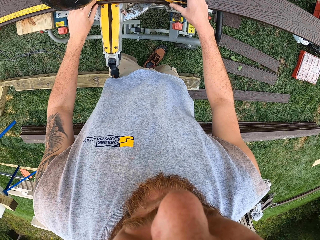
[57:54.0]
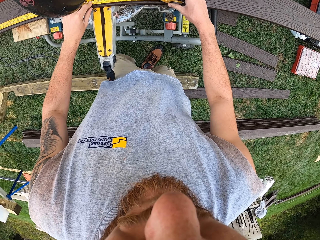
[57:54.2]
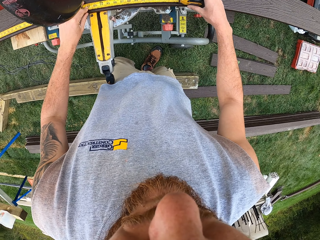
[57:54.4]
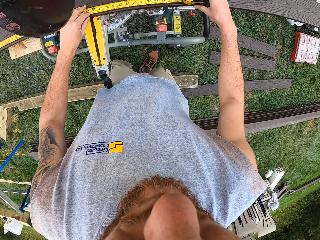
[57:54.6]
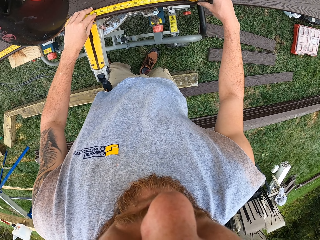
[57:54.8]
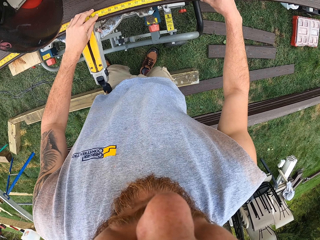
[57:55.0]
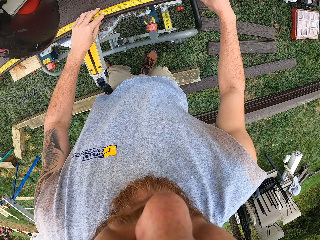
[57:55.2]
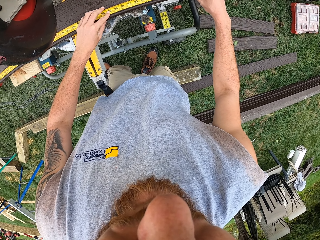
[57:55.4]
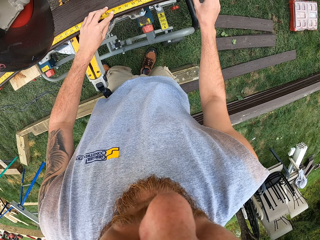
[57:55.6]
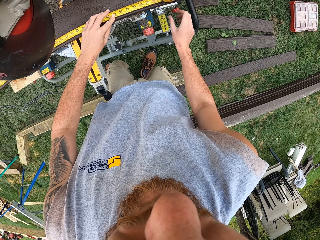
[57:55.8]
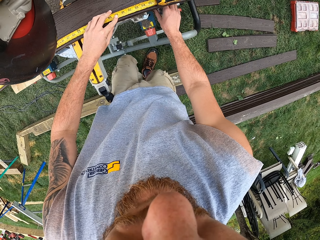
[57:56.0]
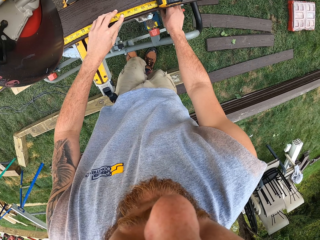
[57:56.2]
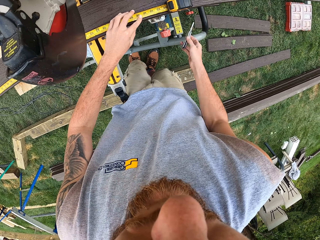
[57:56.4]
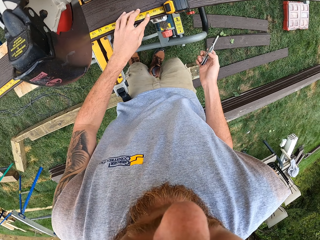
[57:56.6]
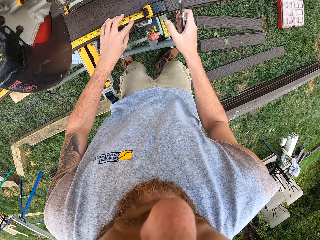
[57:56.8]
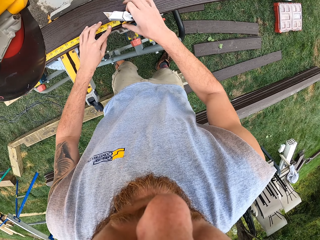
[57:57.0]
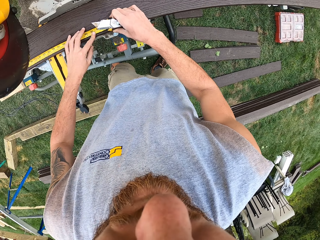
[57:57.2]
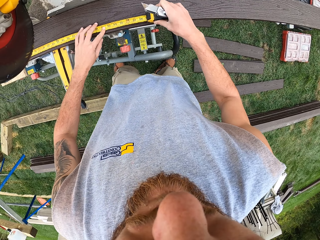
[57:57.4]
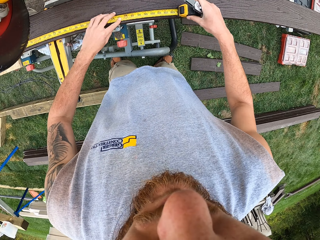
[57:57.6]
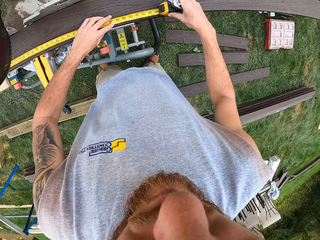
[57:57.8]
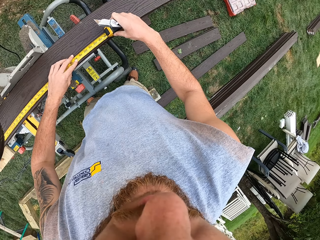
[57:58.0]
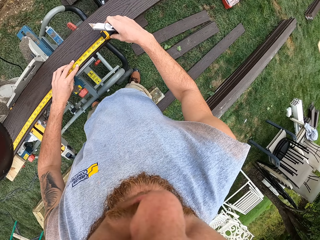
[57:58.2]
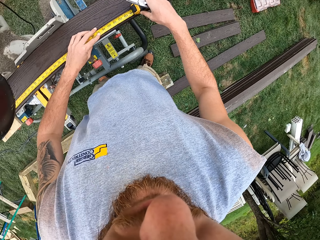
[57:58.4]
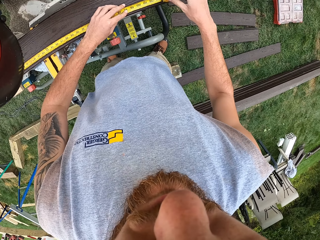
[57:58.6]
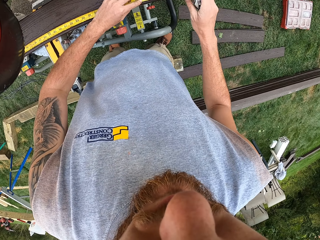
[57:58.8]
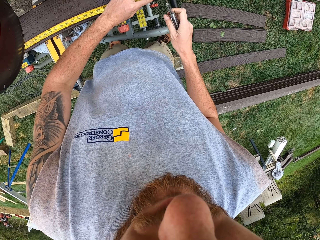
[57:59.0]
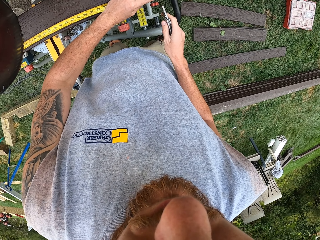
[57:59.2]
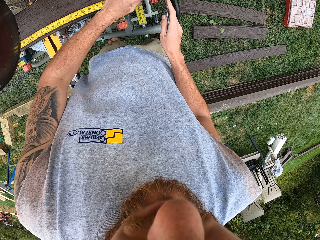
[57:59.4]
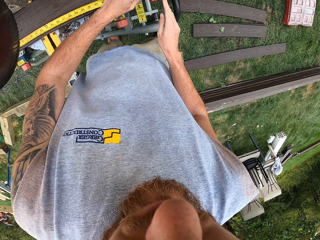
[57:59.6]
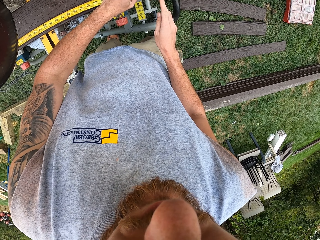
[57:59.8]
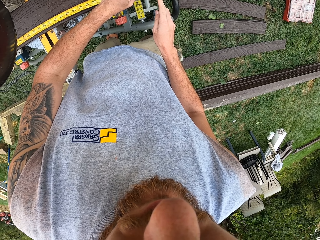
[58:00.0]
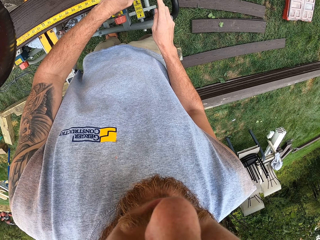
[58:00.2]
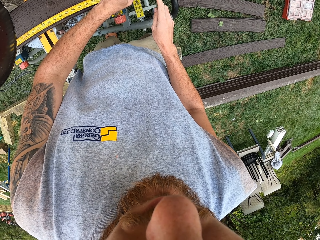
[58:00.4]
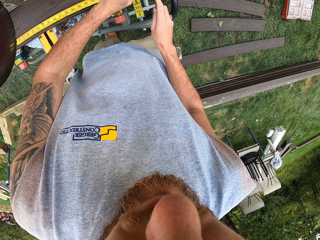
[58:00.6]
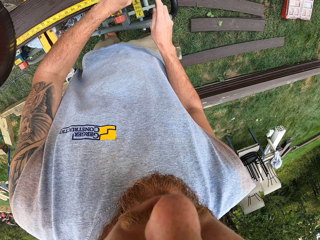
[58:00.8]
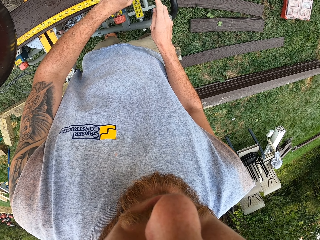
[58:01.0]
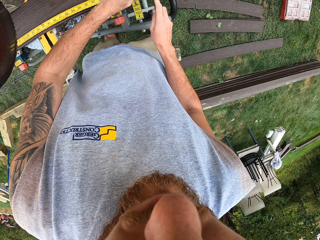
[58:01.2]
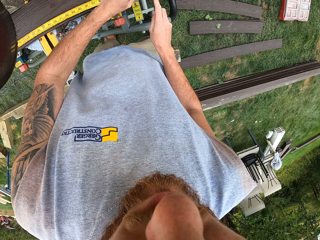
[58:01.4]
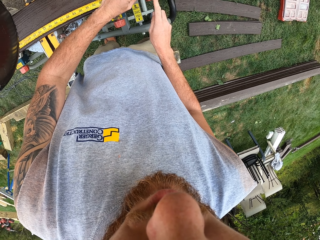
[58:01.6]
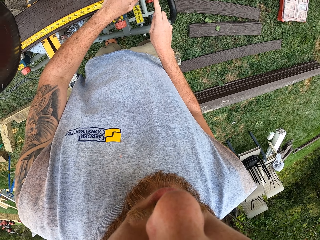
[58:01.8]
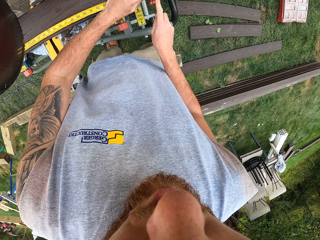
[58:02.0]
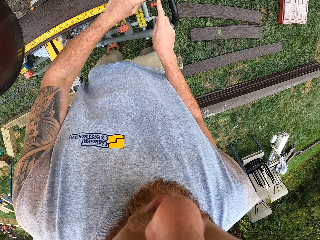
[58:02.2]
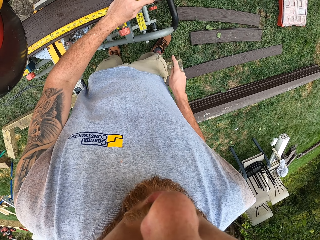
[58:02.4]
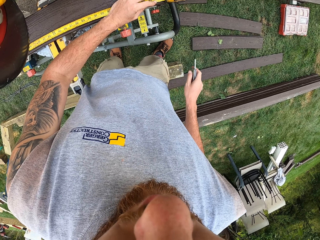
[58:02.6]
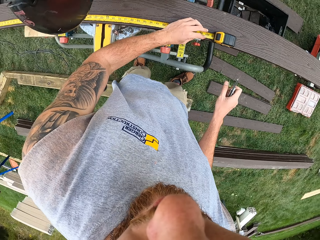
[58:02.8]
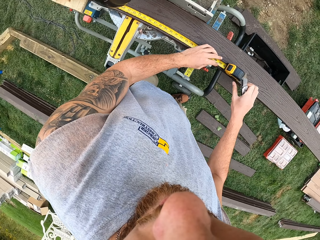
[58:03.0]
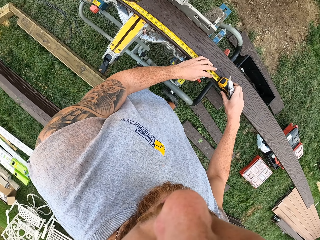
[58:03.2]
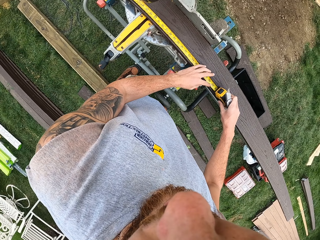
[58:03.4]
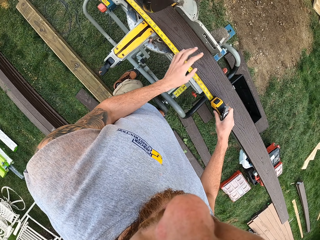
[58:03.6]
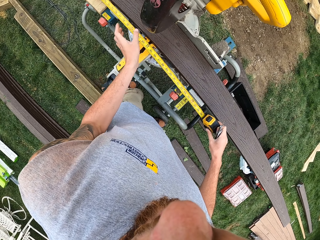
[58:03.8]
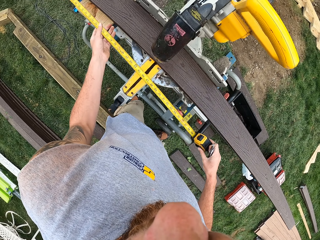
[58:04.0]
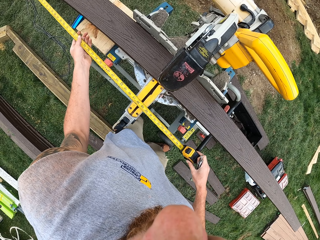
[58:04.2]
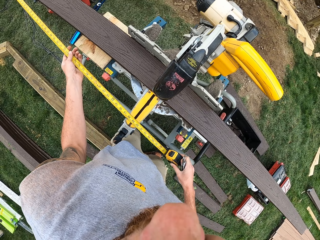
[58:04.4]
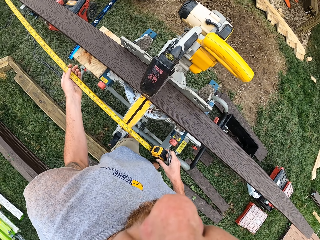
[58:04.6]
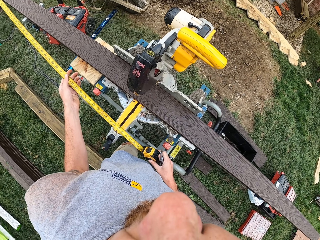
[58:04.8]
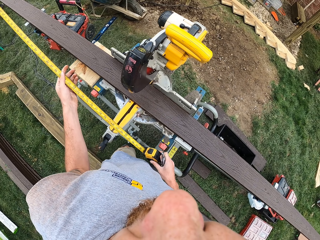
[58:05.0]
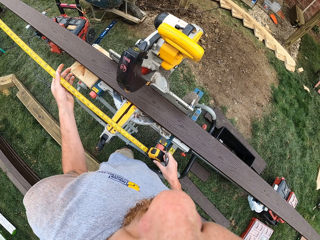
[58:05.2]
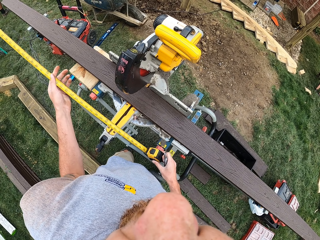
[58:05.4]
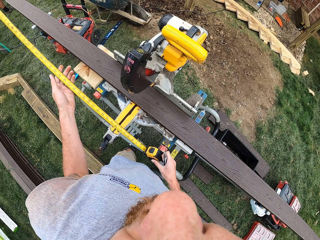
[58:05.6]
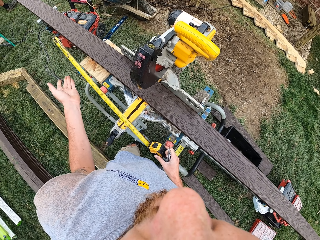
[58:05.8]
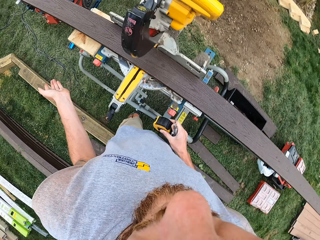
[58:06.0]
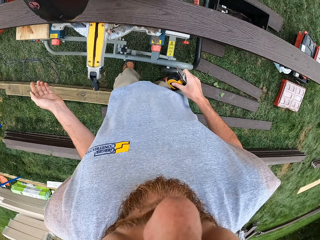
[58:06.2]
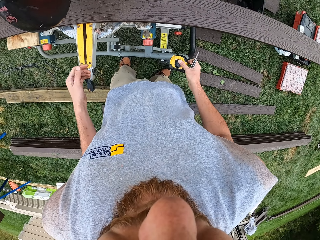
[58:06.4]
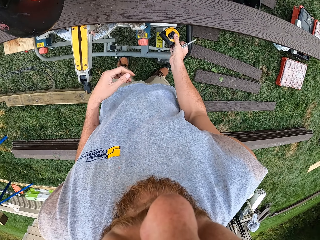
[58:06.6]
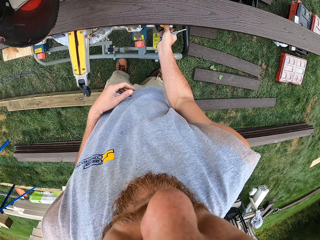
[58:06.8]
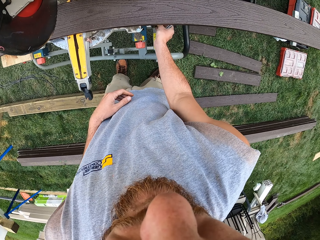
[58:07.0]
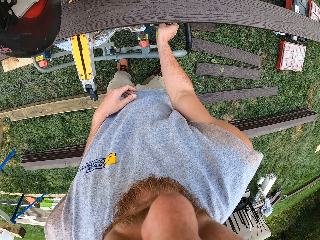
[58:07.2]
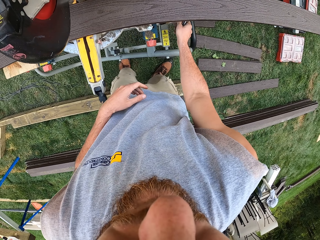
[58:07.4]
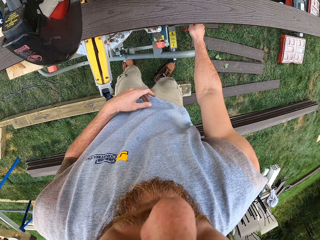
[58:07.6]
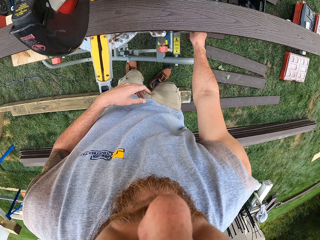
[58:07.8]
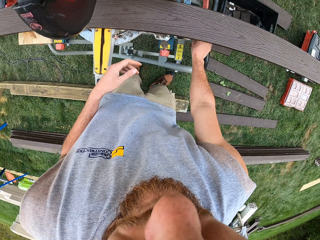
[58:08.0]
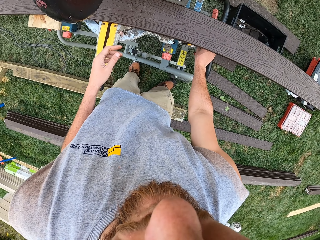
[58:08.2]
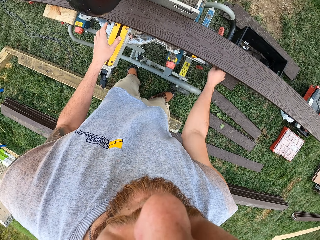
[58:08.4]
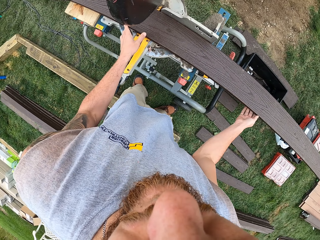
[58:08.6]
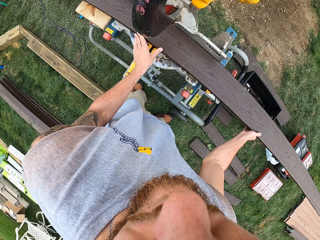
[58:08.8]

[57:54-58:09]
The camera wearer measures the piece of wood. They pick up the knife from the cutting machine. They measure the wood. They mark the wood with the knife. They fold the tape measure. They take the tape measure off the wood. They put the tape measure on the cutting machine.

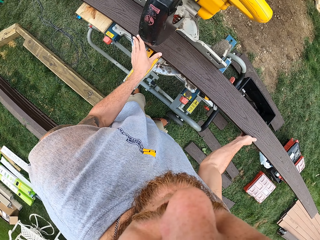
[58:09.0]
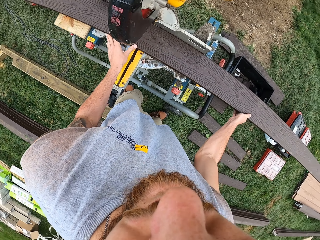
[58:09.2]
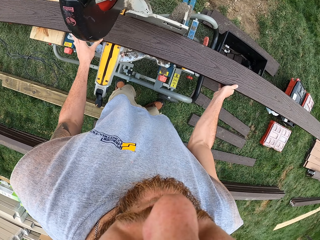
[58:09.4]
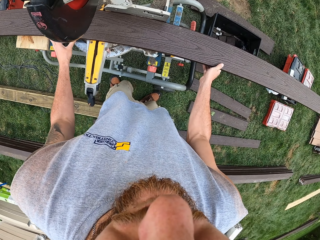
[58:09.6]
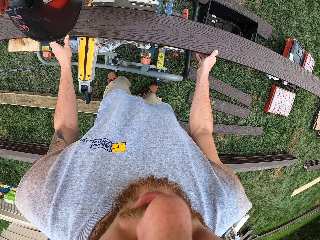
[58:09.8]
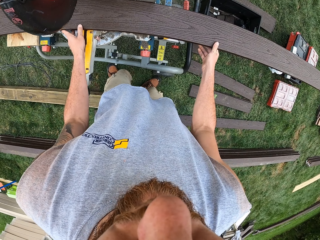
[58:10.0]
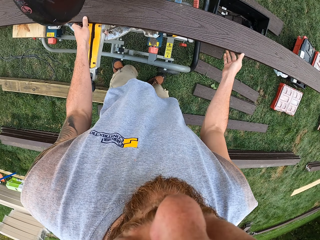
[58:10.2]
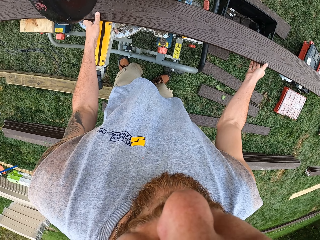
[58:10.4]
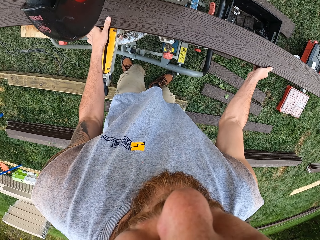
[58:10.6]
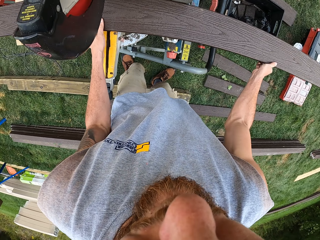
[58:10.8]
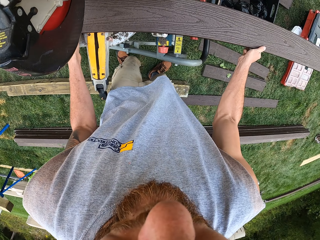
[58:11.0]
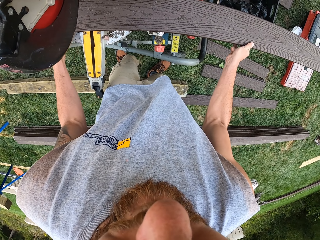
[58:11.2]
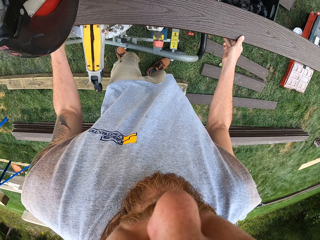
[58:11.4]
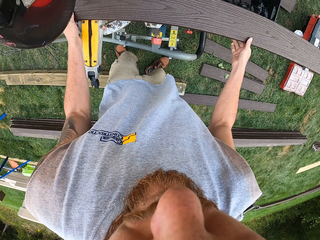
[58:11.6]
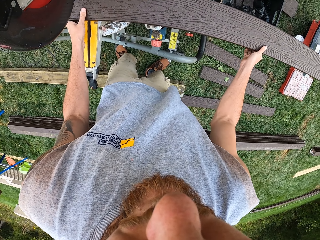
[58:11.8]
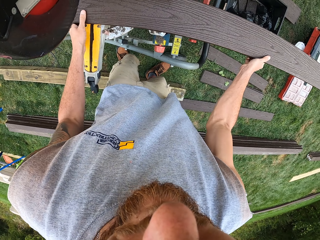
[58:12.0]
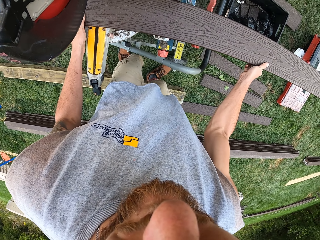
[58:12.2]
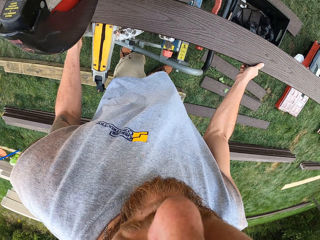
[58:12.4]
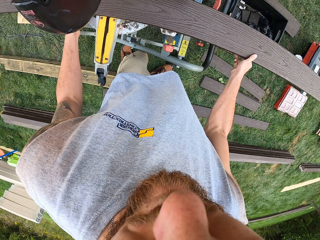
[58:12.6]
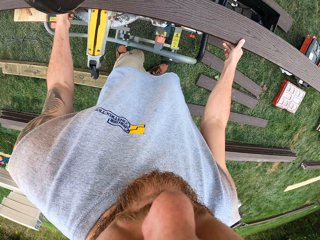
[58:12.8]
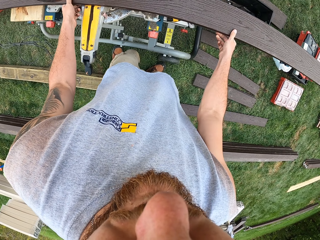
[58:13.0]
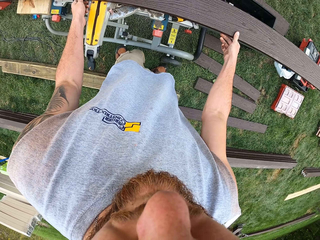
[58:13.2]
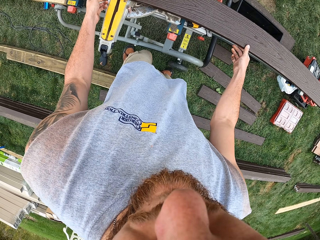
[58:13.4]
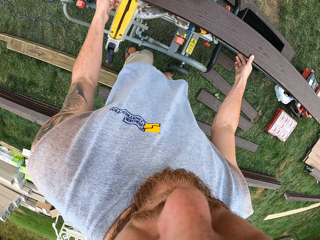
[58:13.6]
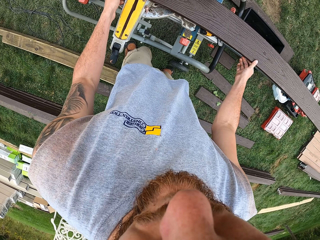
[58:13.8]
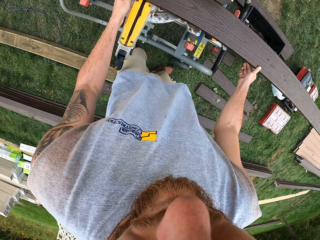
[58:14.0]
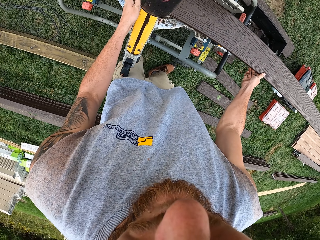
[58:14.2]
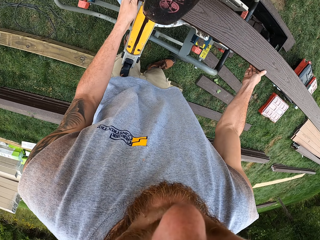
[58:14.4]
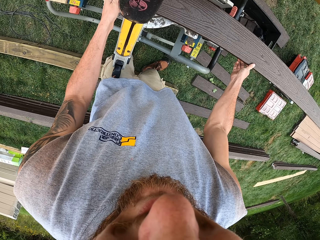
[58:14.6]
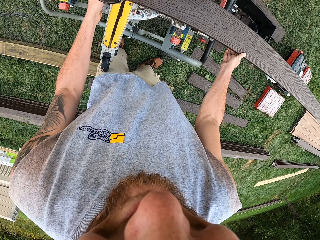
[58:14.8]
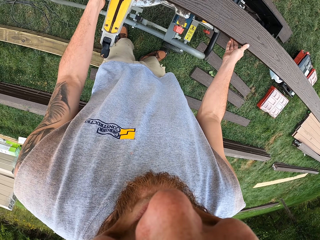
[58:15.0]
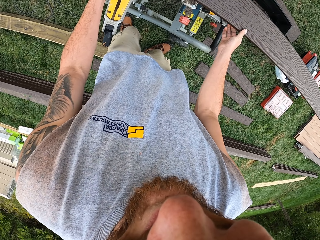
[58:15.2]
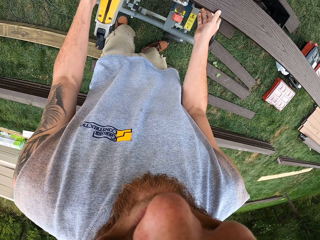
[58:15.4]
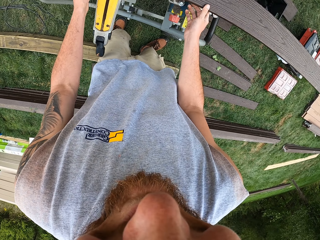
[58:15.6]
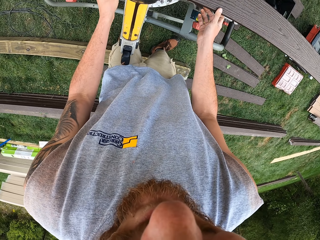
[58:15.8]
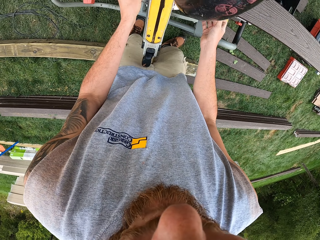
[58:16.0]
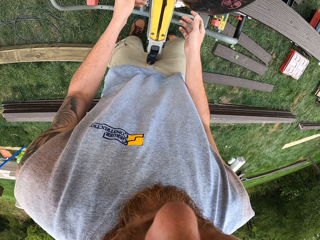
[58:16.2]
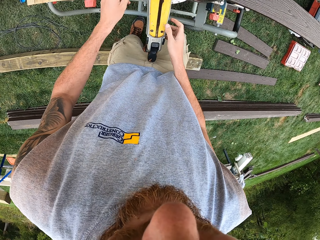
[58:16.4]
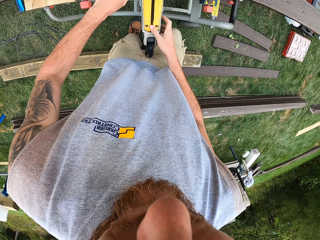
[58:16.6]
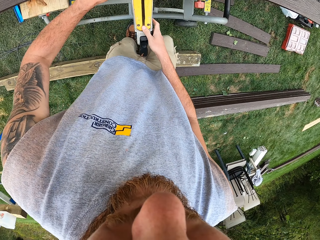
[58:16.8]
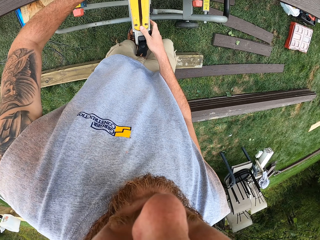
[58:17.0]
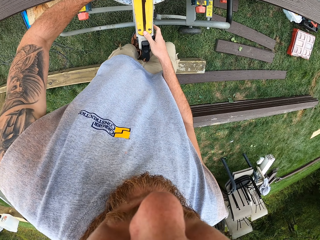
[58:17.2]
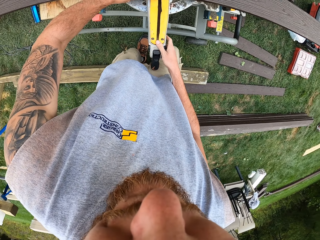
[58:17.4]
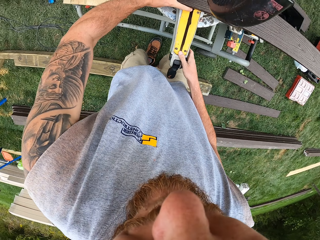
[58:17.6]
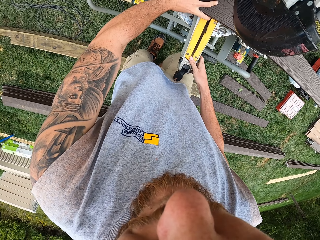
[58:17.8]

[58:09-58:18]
The camera wearer adjusts the wood on the cutting machine. They tighten the wood on the machine.
